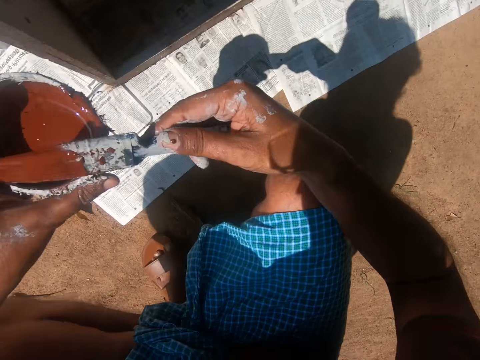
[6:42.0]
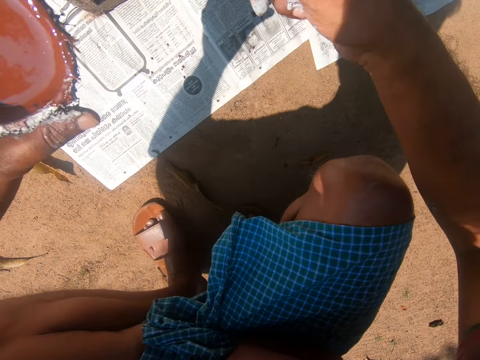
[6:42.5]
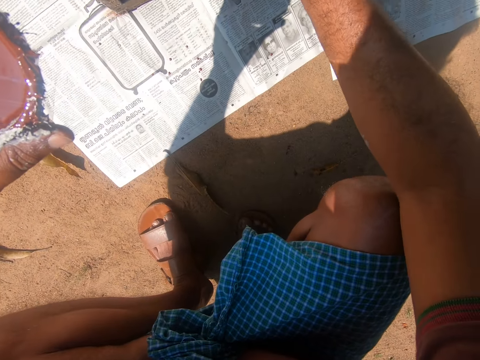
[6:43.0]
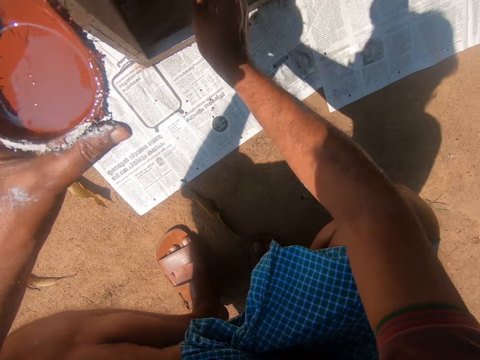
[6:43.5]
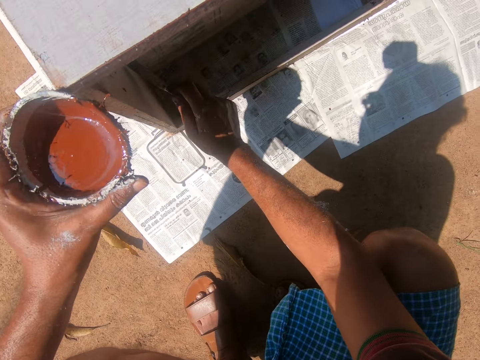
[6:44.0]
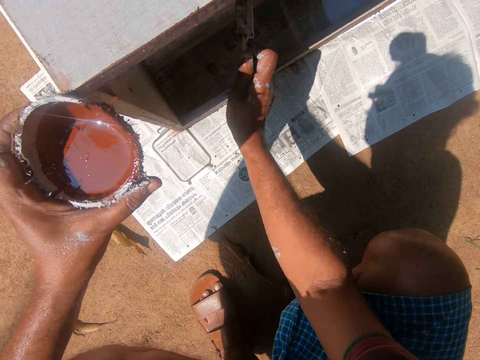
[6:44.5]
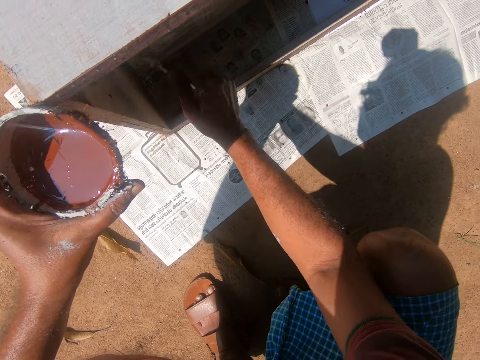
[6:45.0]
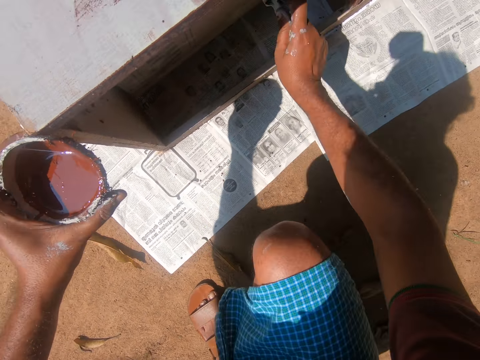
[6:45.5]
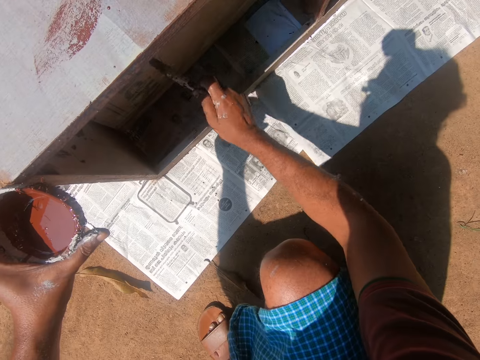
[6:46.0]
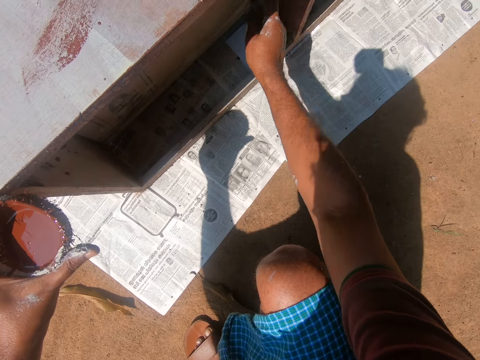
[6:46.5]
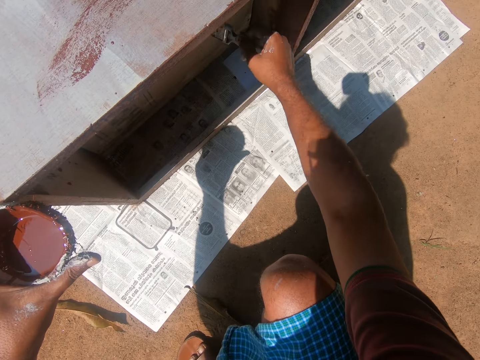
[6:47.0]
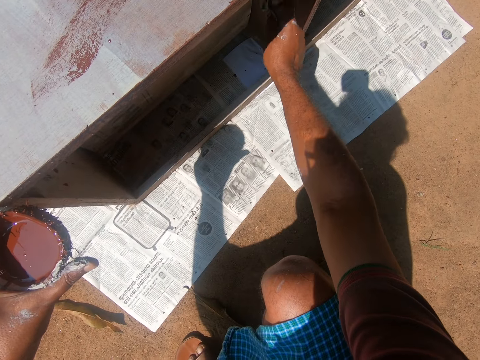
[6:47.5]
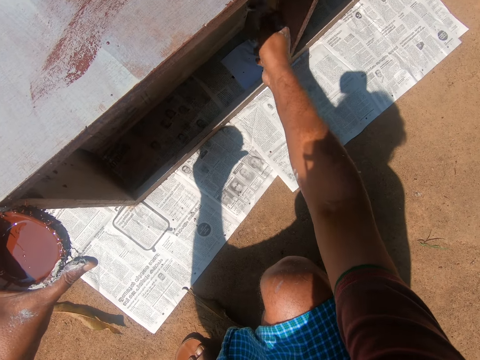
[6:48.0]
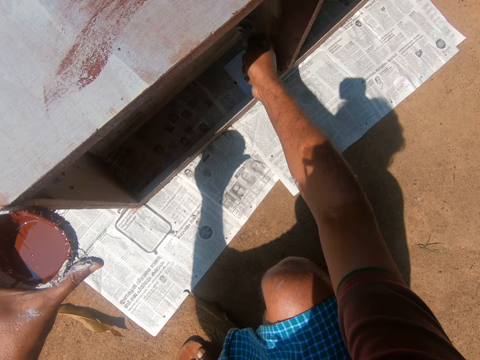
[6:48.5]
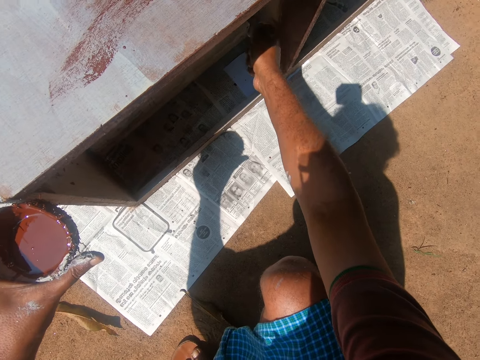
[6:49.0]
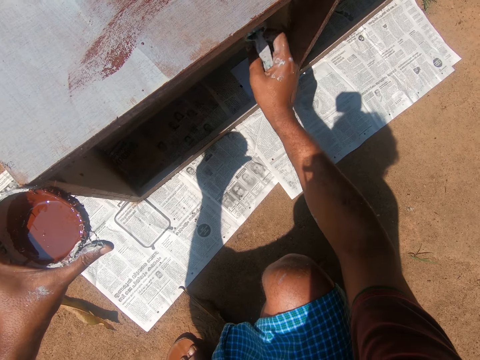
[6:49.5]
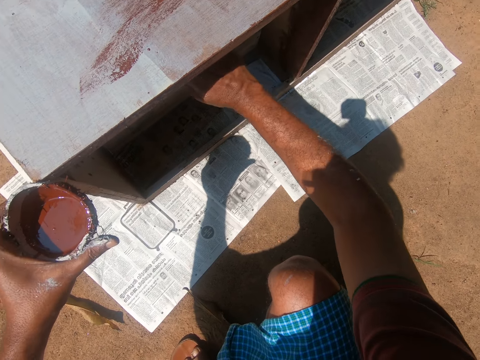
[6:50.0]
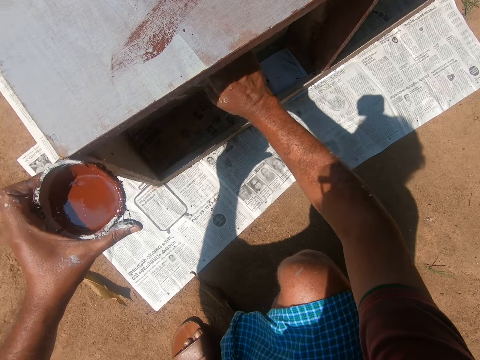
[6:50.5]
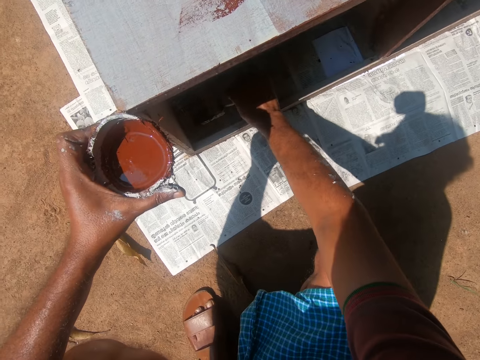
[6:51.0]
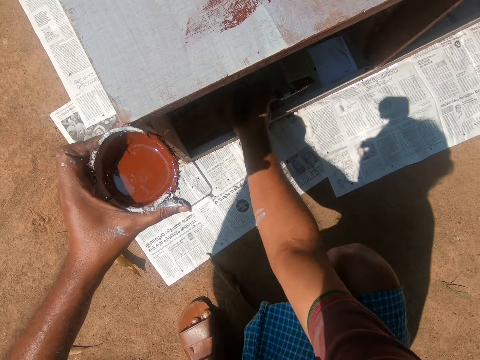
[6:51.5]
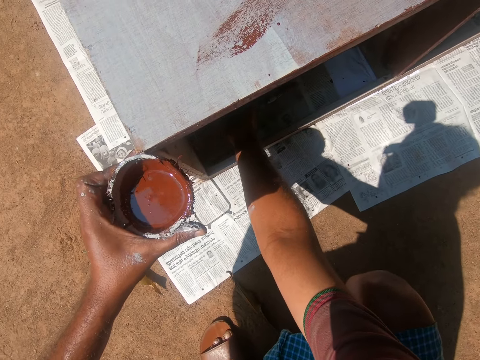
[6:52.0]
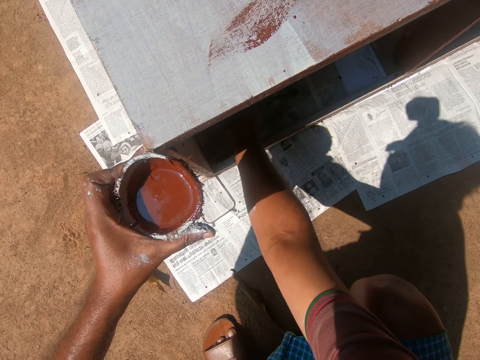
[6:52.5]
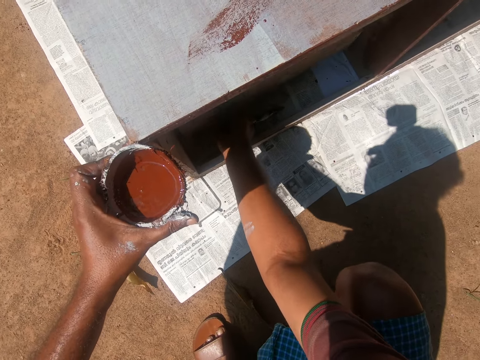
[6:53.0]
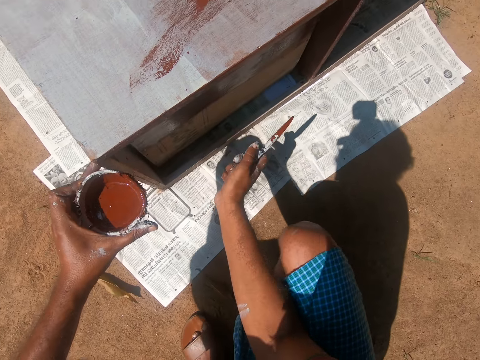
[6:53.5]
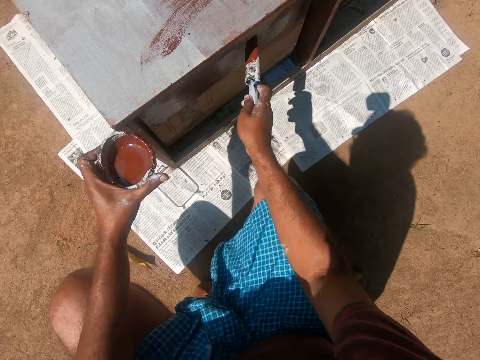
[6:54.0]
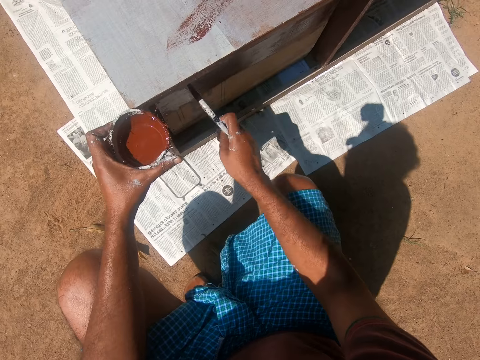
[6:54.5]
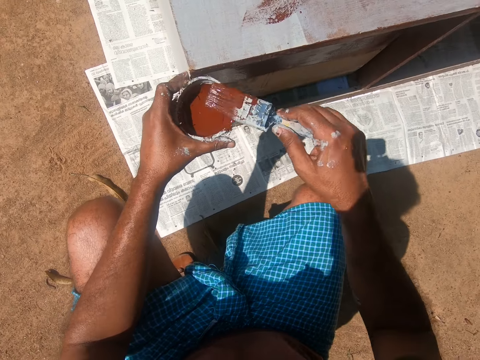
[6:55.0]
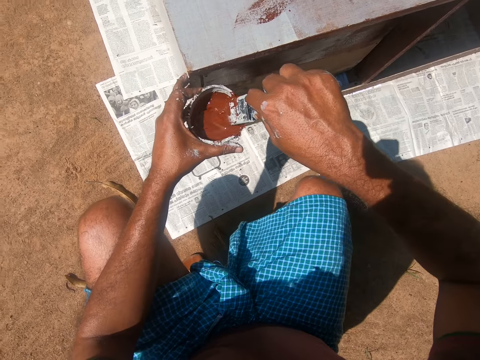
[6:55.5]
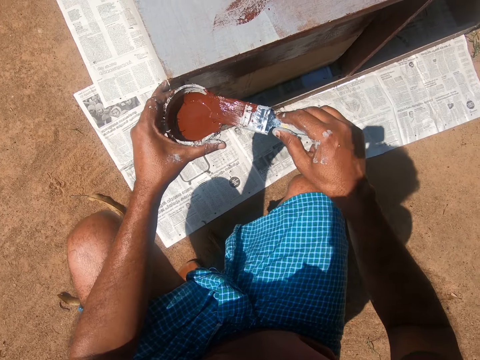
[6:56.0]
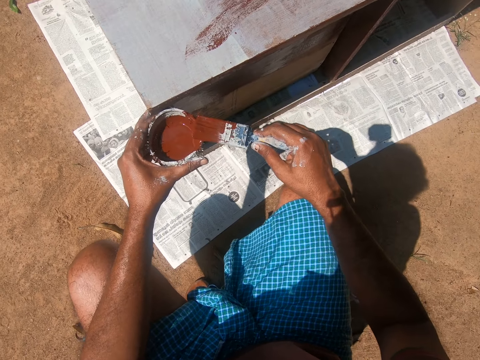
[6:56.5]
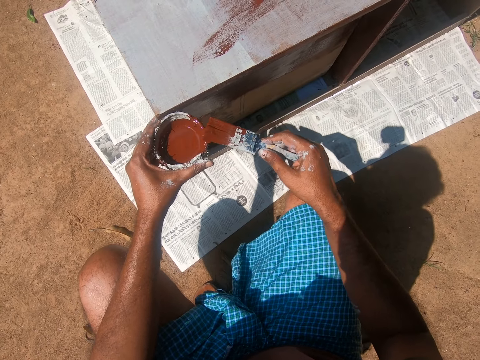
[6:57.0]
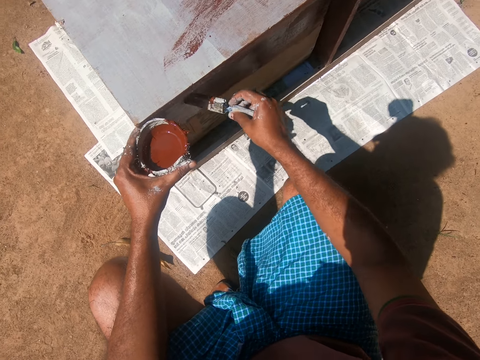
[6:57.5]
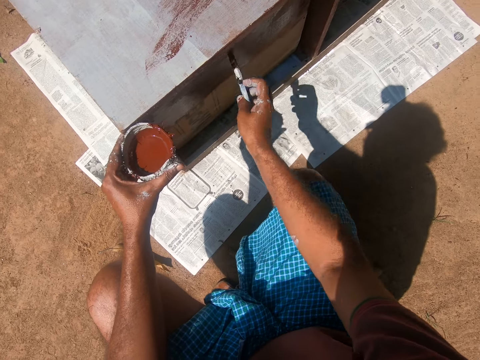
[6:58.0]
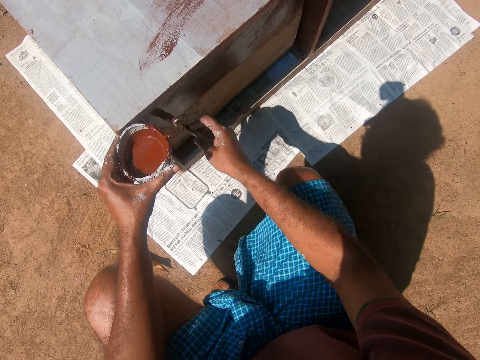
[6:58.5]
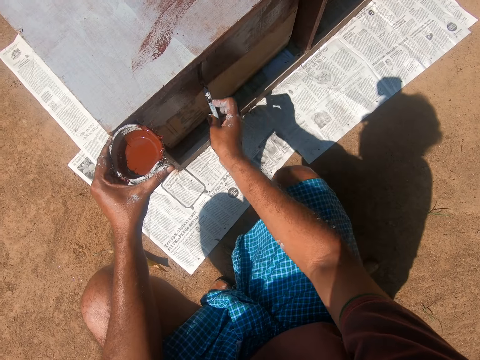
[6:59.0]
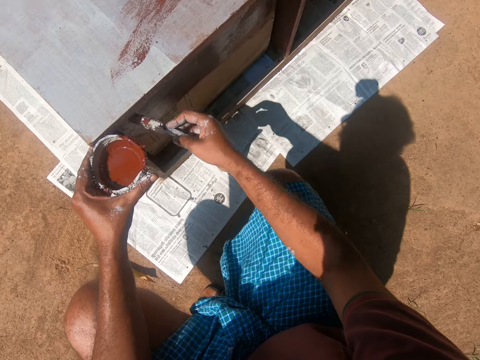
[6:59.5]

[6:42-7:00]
The camera wearer swings a hand. She paints the back of the drawer with the paint brush. She moves the leg. She paints the cabinet using a paint brush. She swings the hand. She closes the cabinet. She pulls on the drawer with her right hand. She swings the hand. She paints the back of the drawer with the paint brush. She swings the hand. She puts the brush into the paint in the painting bowl. She removes excess paint on the brush with the edge of the painting bowl. She swings the hand. She paints the back of the drawer with the paint brush.

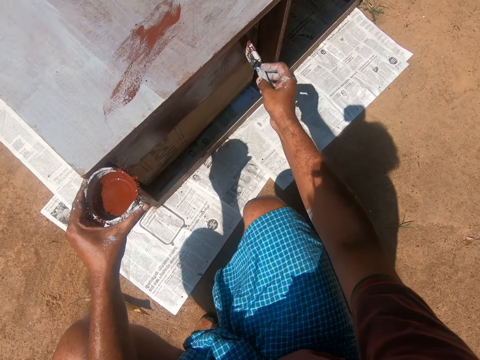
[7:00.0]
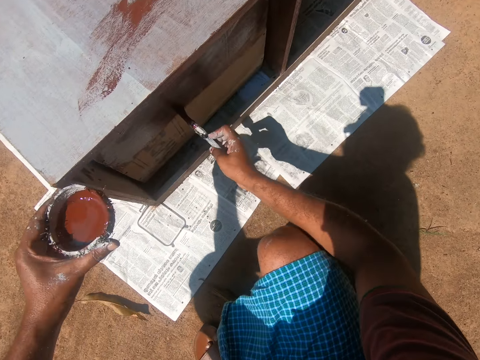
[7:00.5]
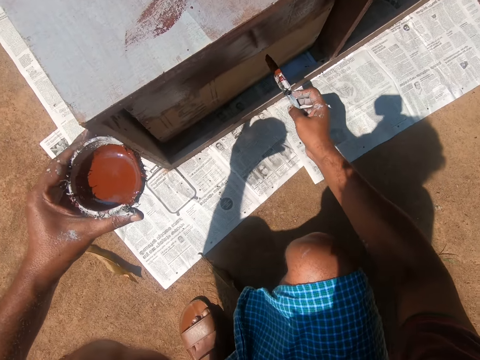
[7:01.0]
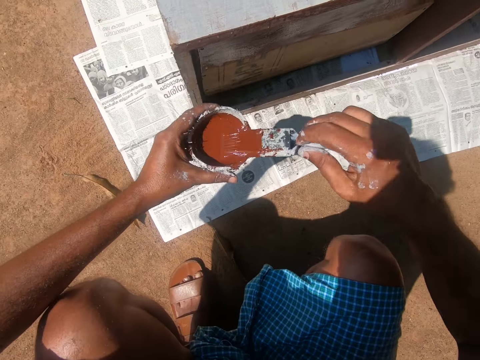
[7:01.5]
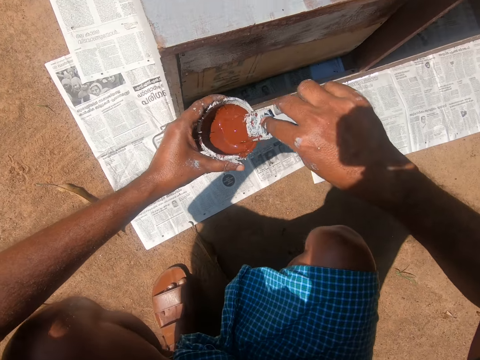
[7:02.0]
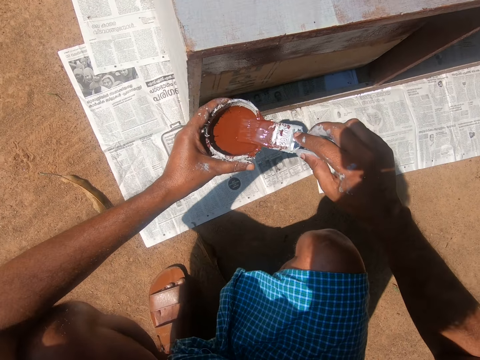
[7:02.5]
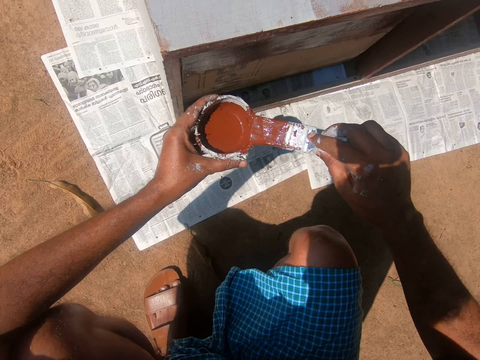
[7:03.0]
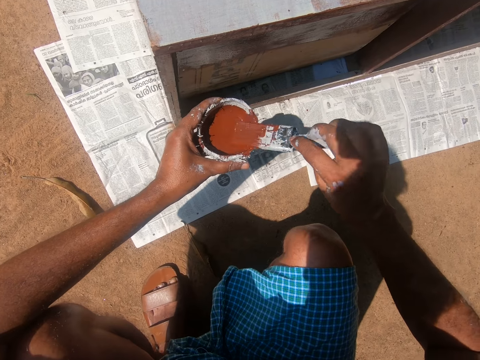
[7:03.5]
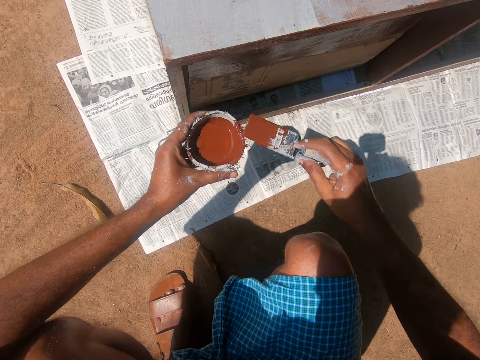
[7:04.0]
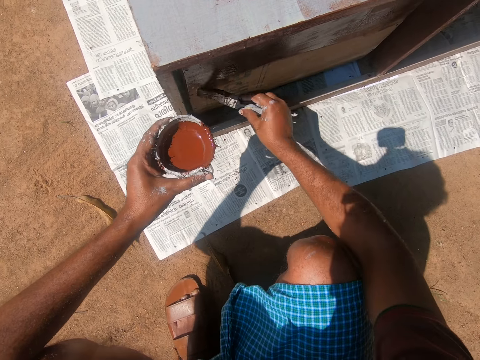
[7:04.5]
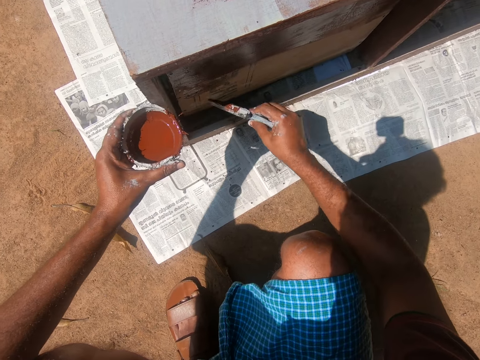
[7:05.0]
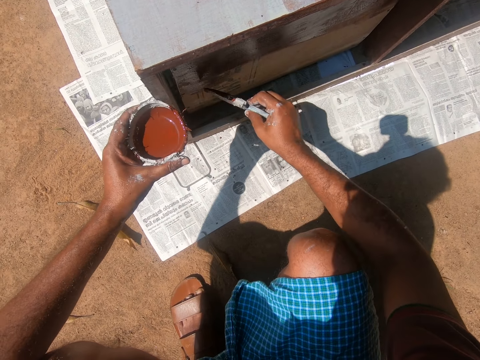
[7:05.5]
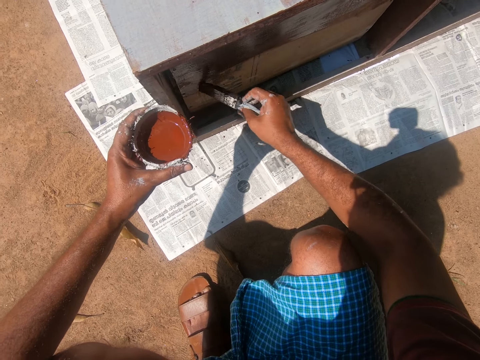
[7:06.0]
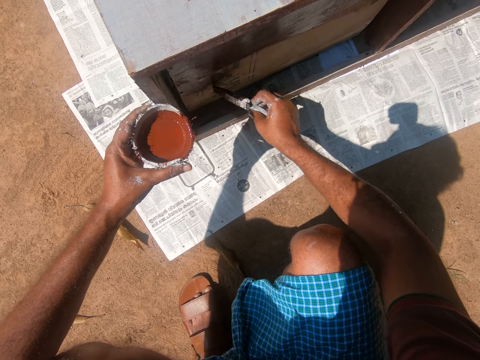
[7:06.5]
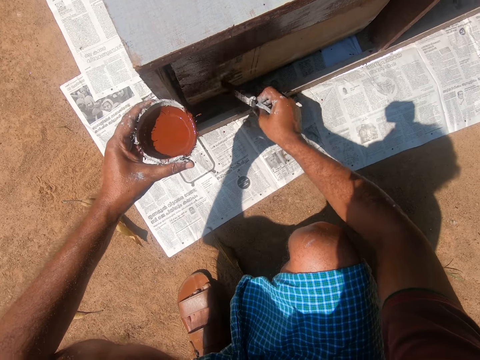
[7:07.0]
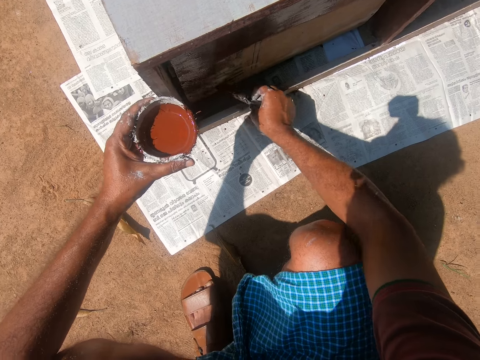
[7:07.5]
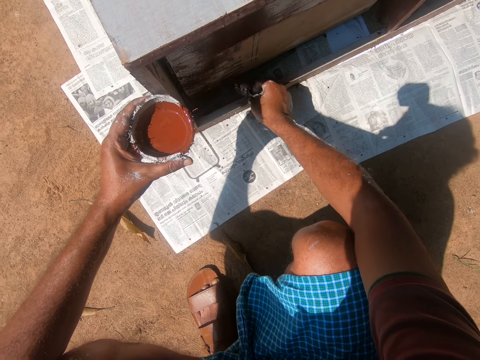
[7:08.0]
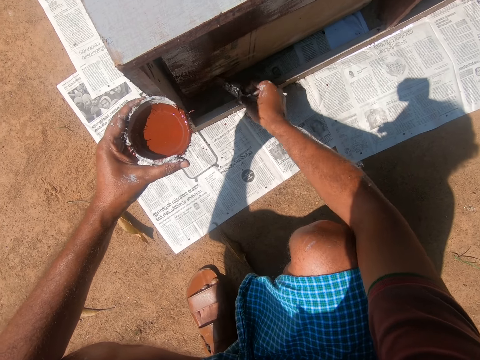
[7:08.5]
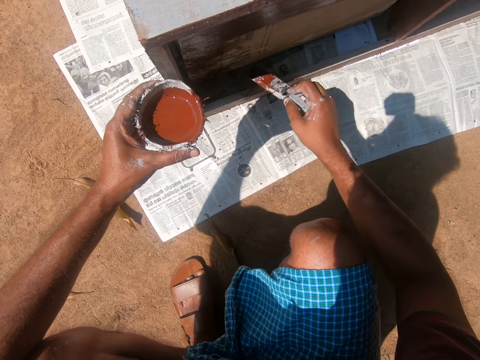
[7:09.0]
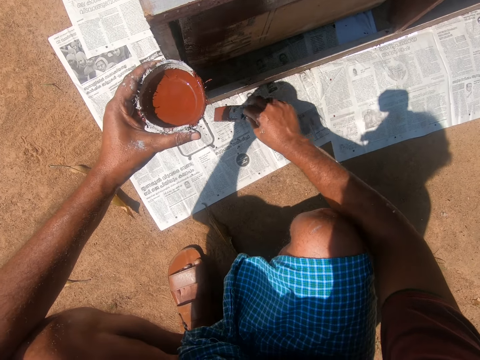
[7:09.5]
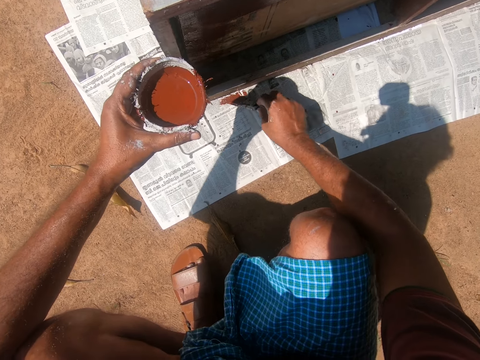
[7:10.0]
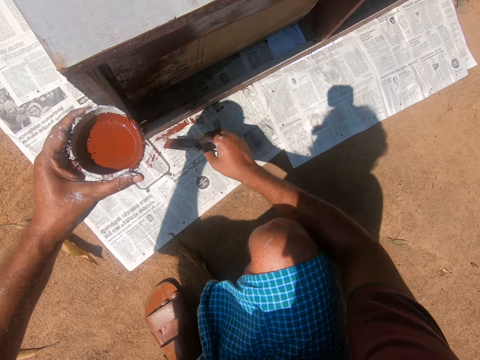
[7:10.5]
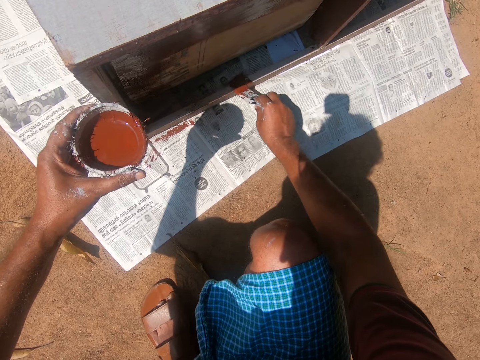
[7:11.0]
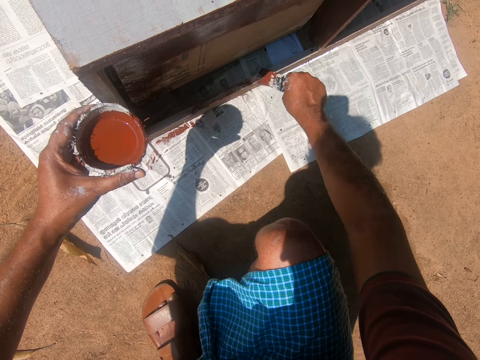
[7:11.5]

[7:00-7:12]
The camera wearer swings a hand. They put the brush into the paint in the painting bowl or paint can. They remove excess paint on the brush with the edge of the painting bowl. They turn the paint brush. They wipe the paint brush on the paint can. They swing the hand. They paint the back of the drawer with the paint brush. They swing the hand. They paint a newspaper beneath the cupboard with the paint brush. They swing the hand. They paint the side of the cupboard with the paint brush.
